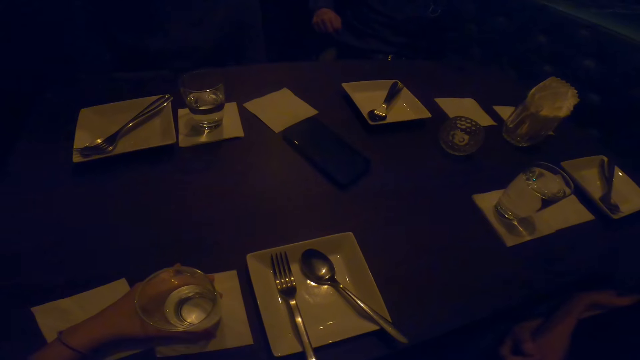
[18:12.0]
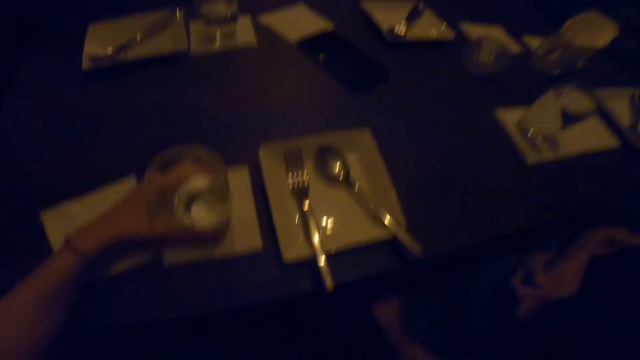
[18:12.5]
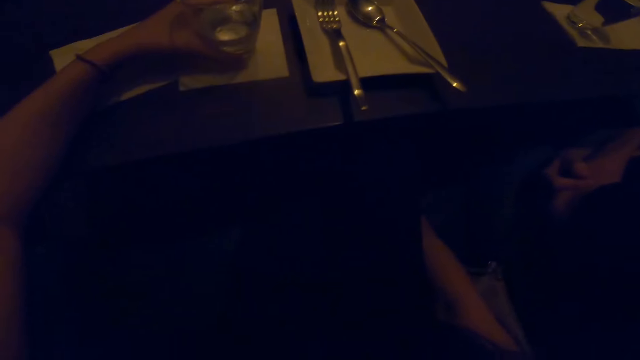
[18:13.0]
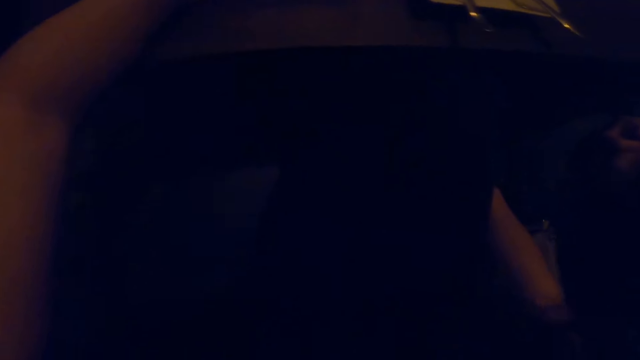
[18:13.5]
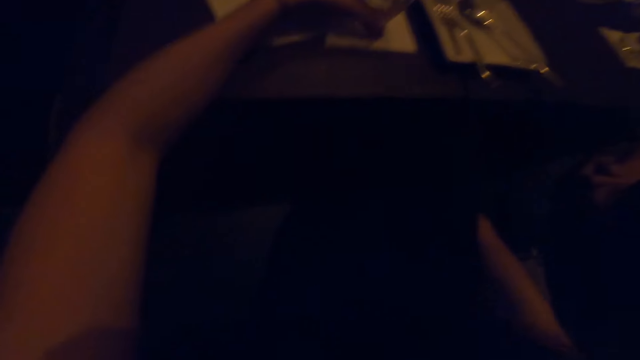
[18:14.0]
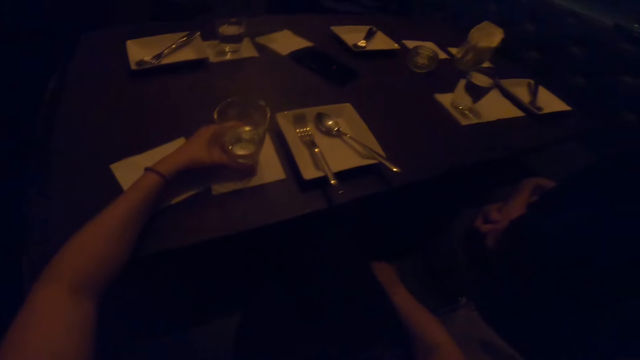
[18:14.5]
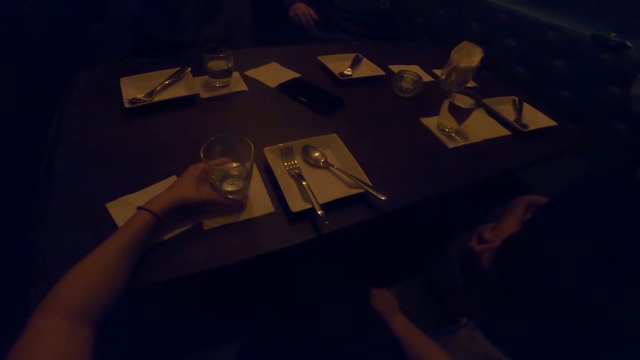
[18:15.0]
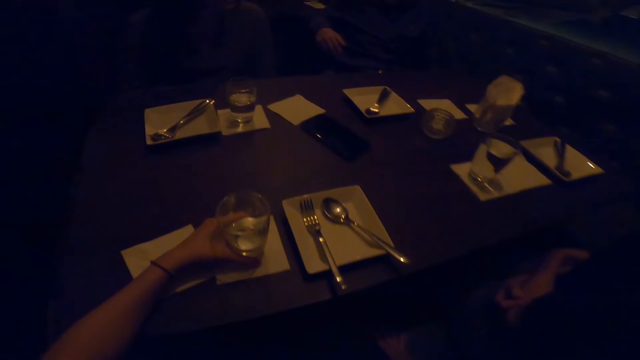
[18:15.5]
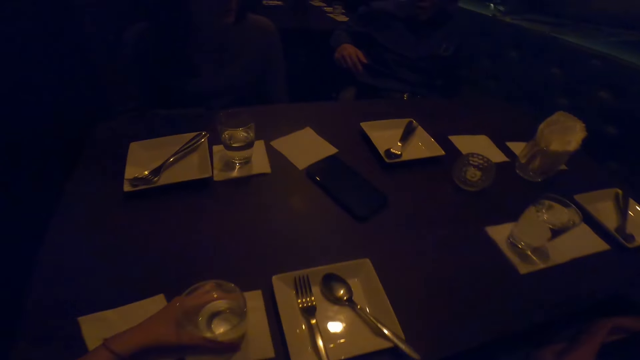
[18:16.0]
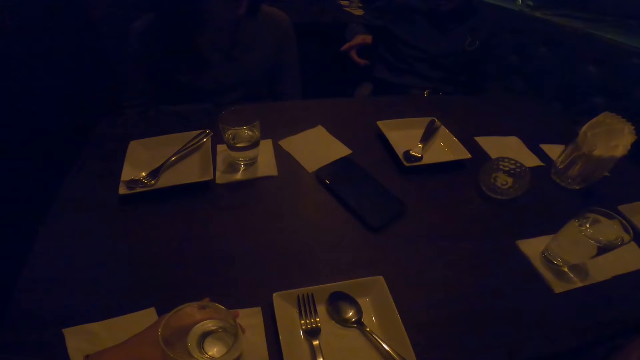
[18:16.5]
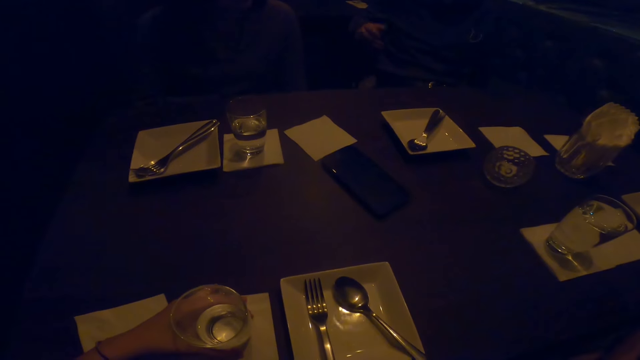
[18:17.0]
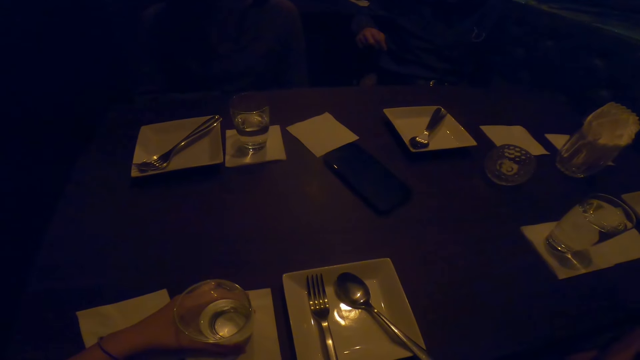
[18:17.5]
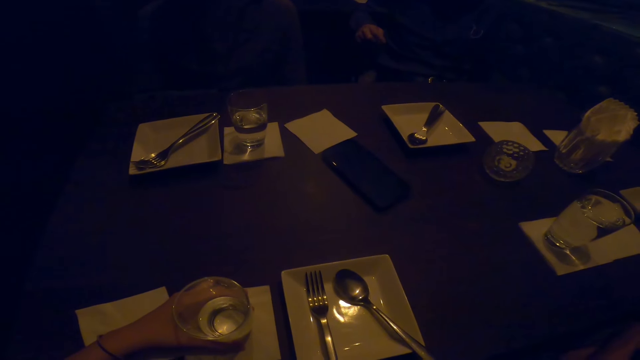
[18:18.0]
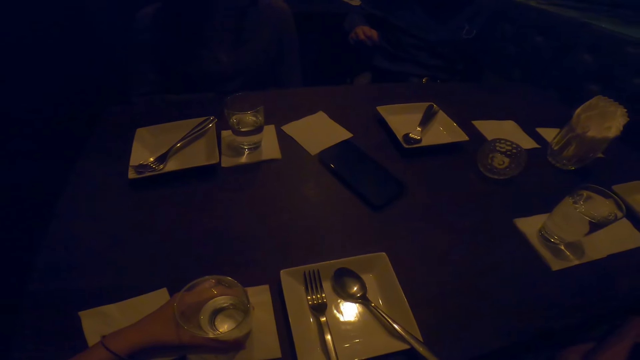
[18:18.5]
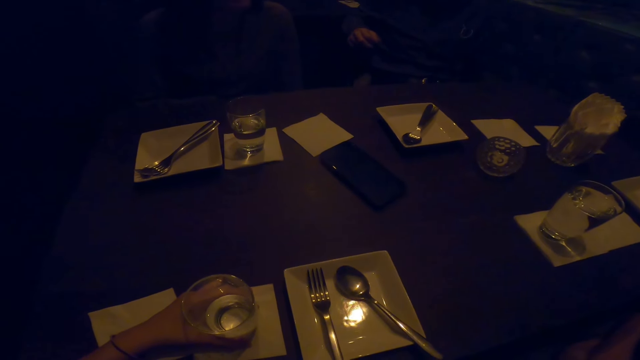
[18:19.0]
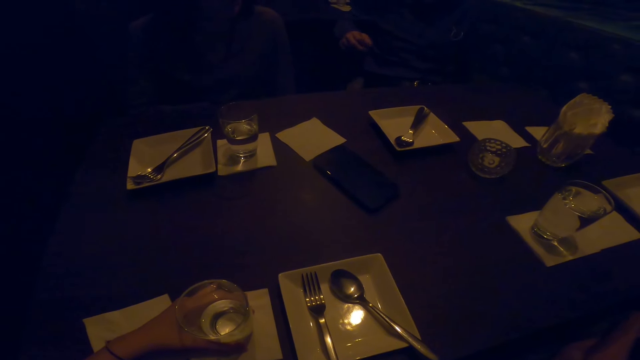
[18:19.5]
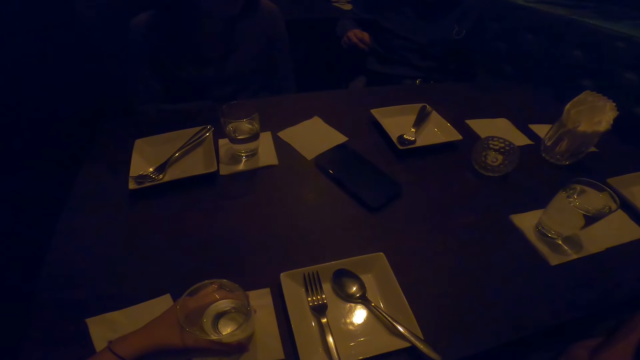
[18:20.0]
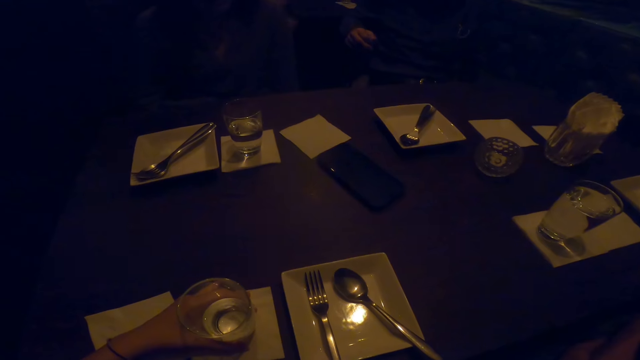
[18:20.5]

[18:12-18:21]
The camera wearer stares around.

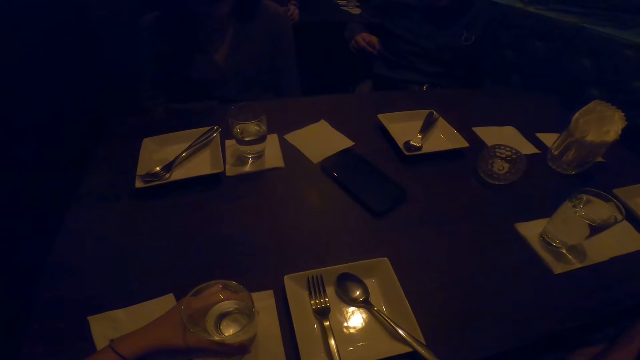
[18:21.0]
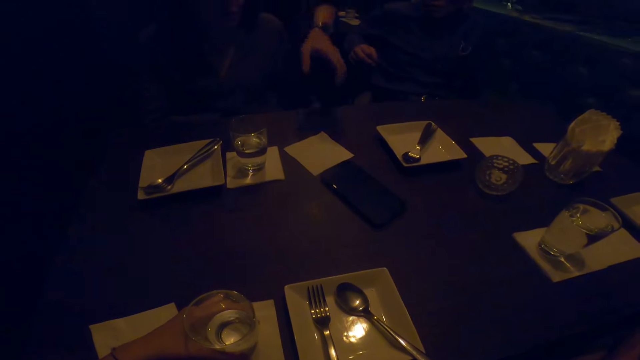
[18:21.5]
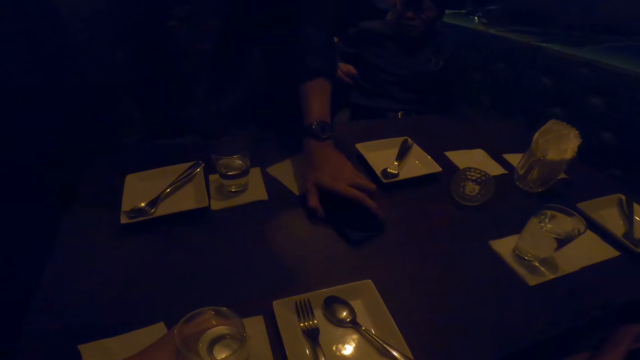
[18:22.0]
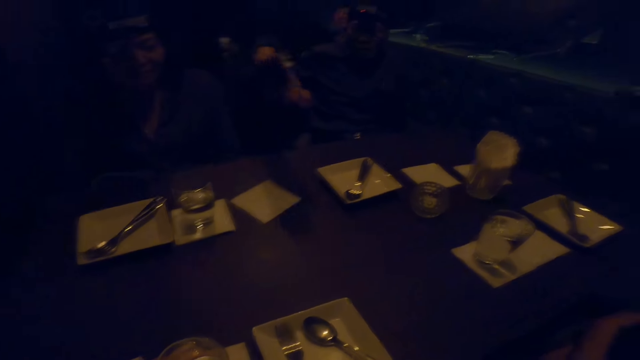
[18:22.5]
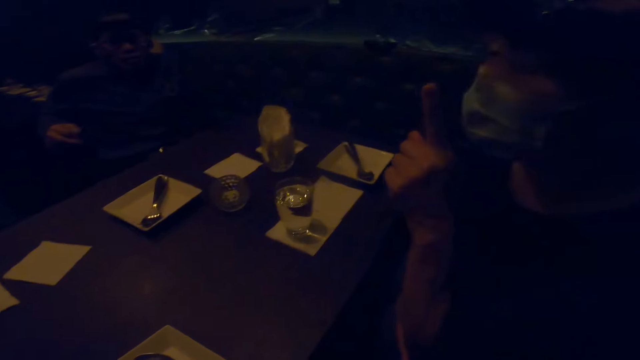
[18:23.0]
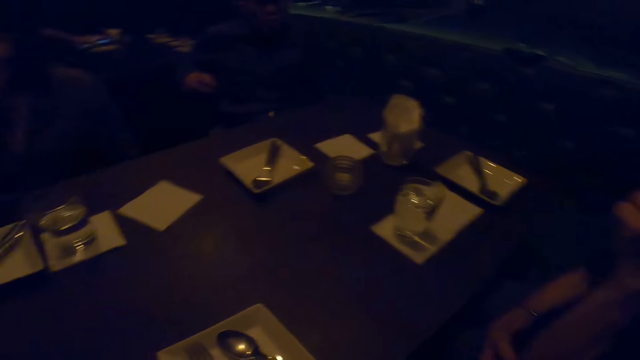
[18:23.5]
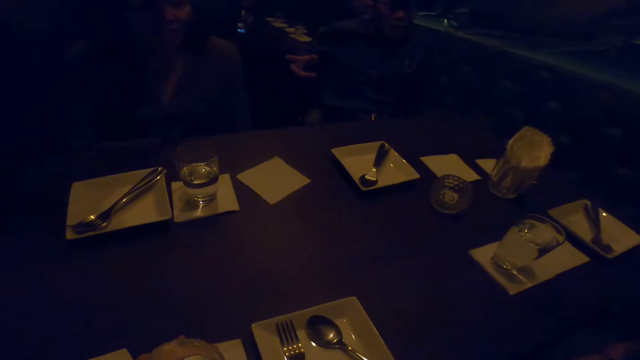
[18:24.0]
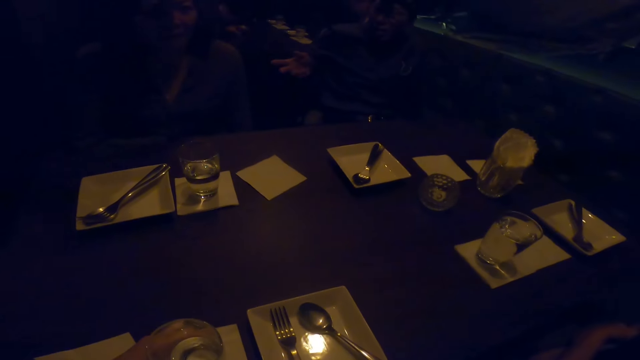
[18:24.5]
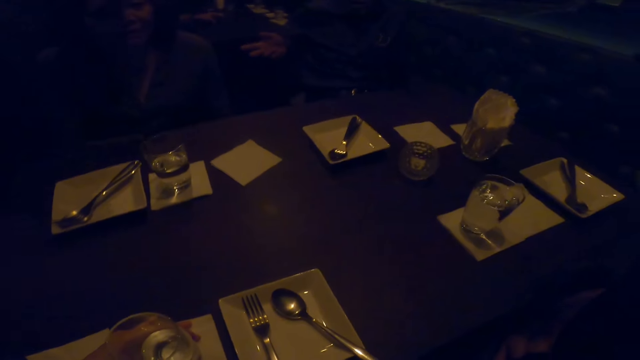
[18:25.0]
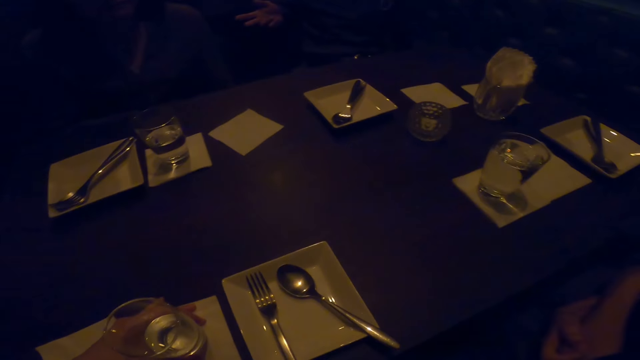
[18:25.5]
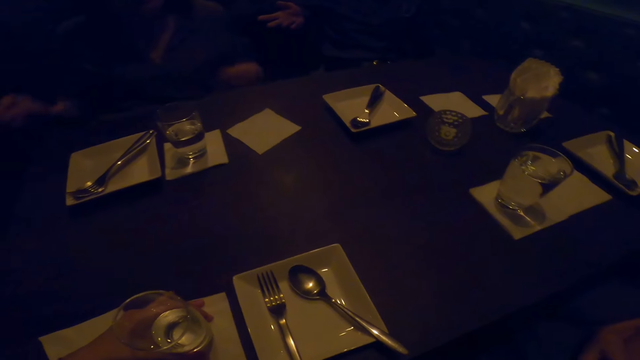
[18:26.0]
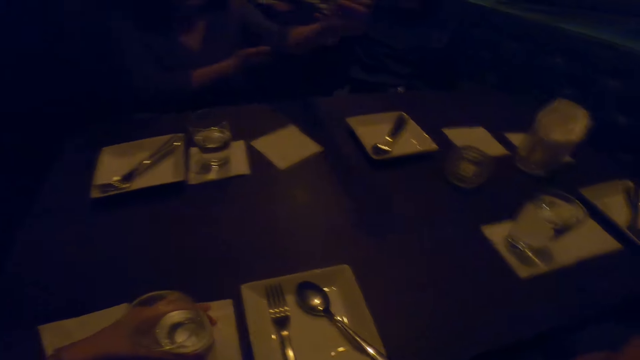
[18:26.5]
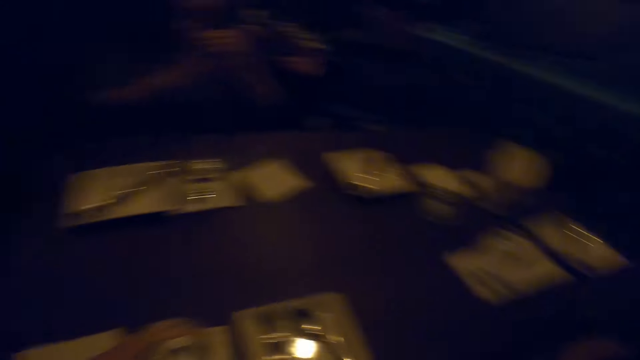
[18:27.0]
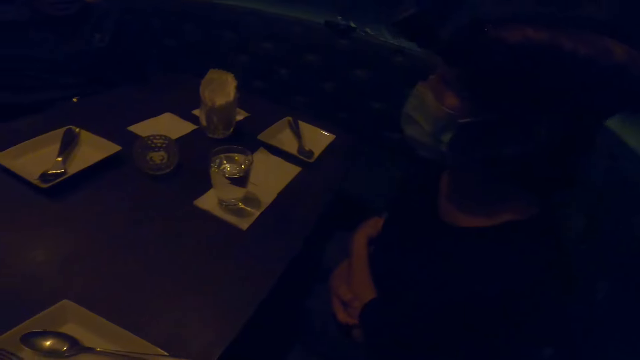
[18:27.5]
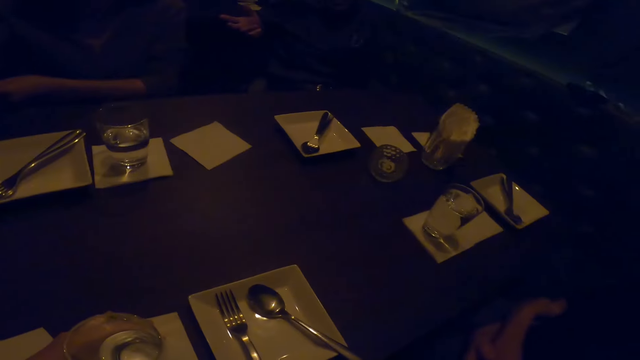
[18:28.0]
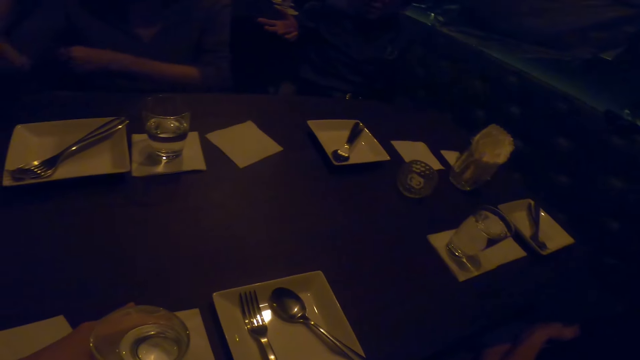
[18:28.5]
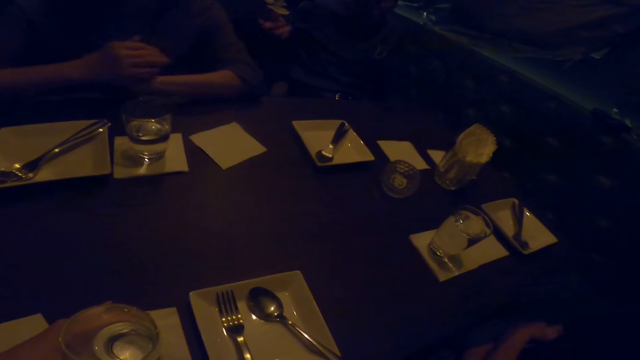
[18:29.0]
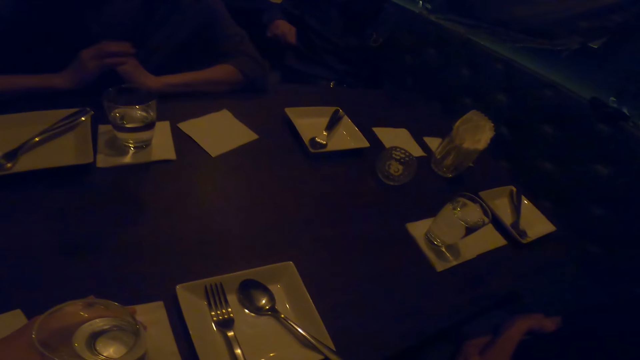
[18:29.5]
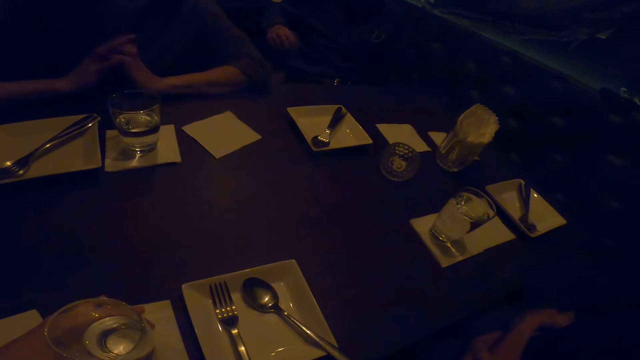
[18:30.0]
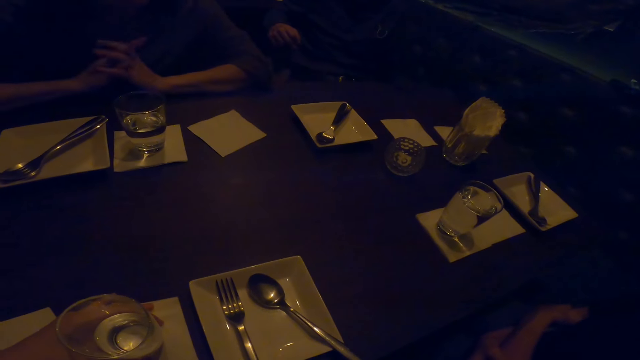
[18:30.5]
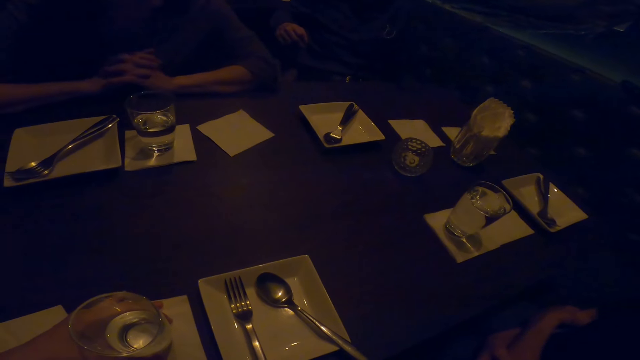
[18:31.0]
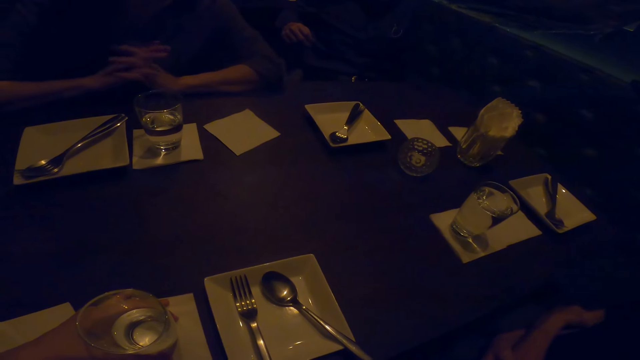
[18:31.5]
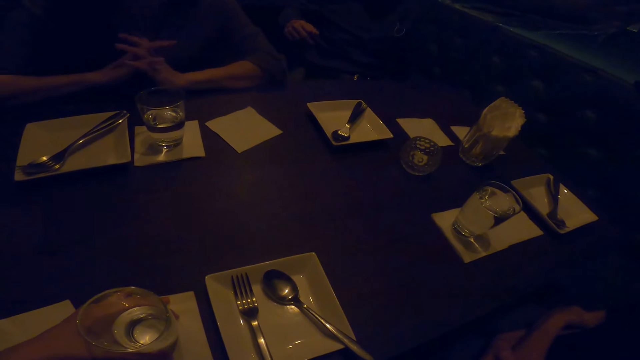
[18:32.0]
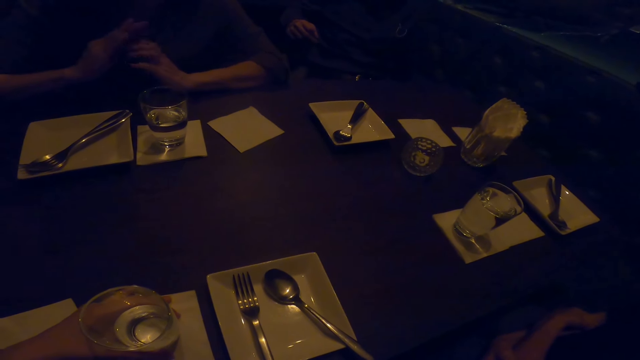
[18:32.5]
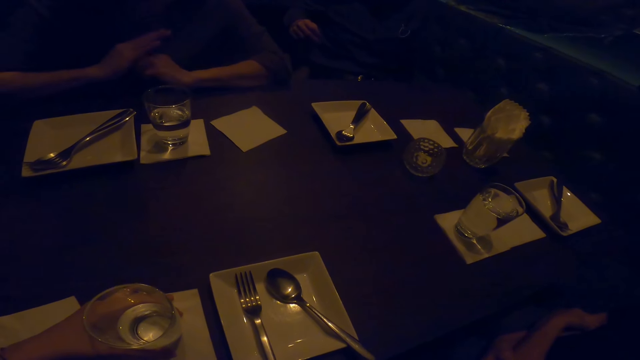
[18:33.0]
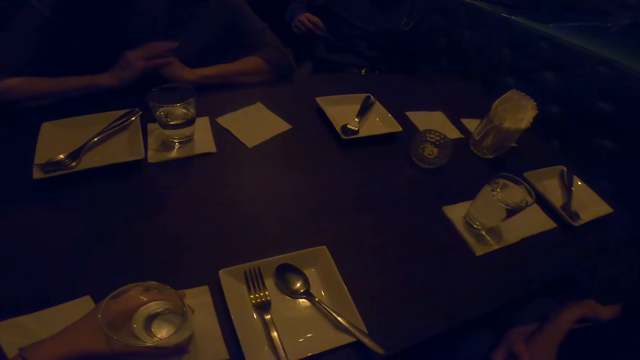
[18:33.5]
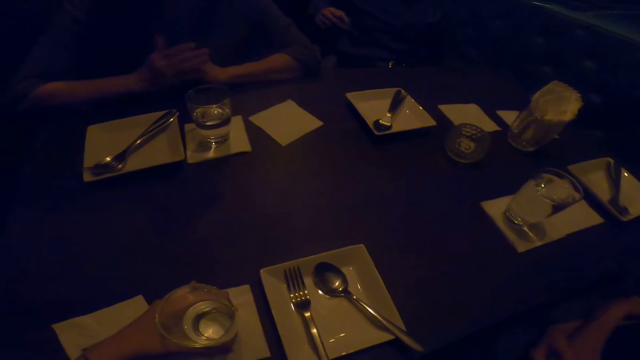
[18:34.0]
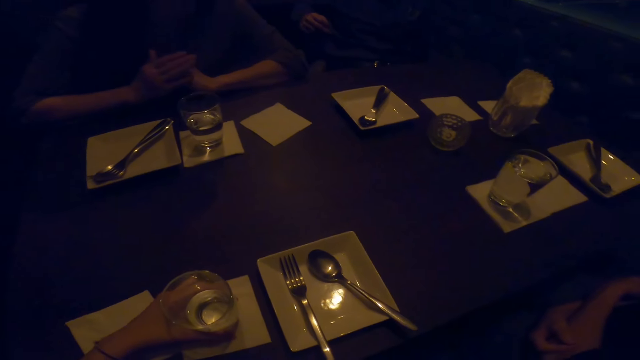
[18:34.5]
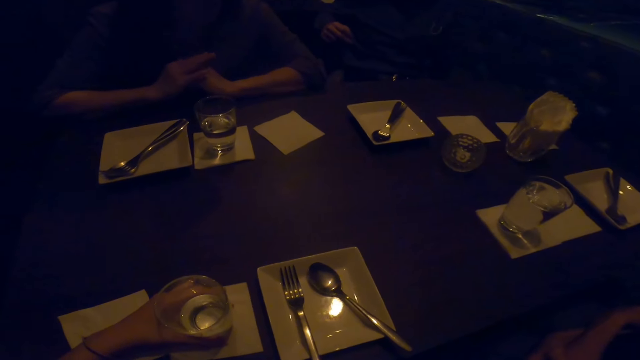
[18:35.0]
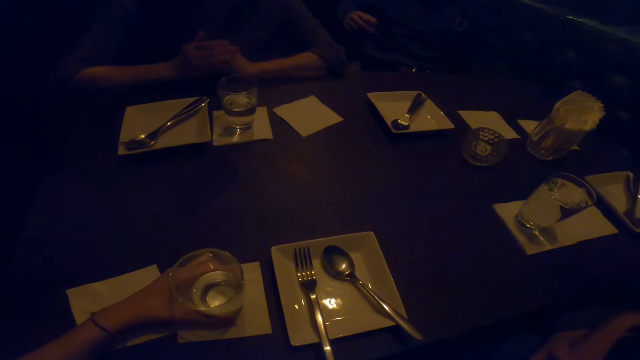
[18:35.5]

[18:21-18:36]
A man picks up the mobile phone. The camera wearer interacts with the friends. A lady pulls the sleeve of the sweater. The lady leans the hand on the table. The camera wearer interacts with the friends.
